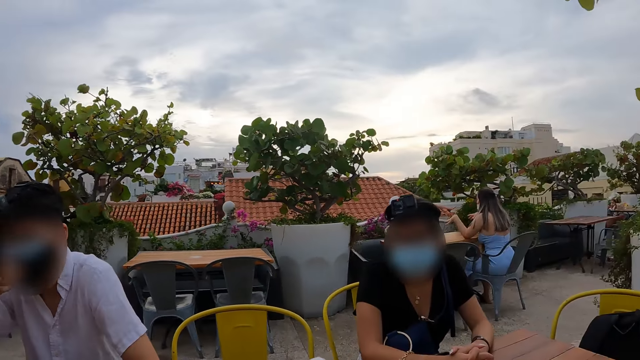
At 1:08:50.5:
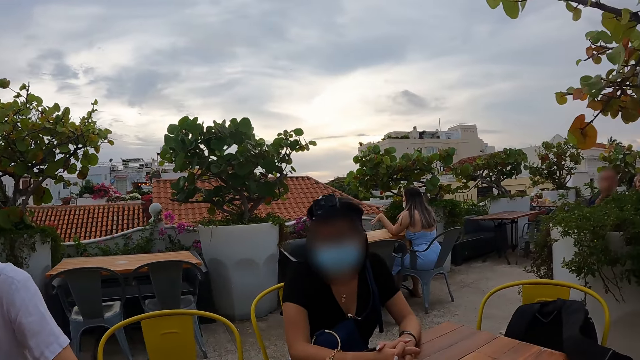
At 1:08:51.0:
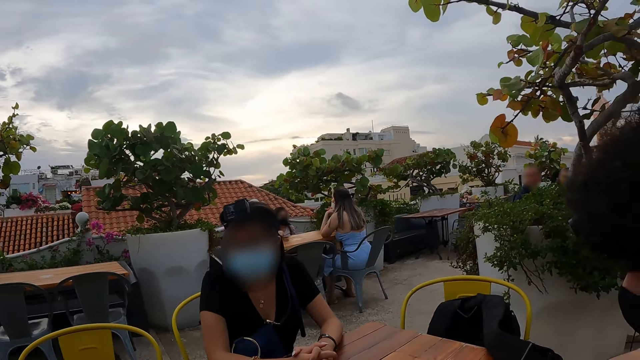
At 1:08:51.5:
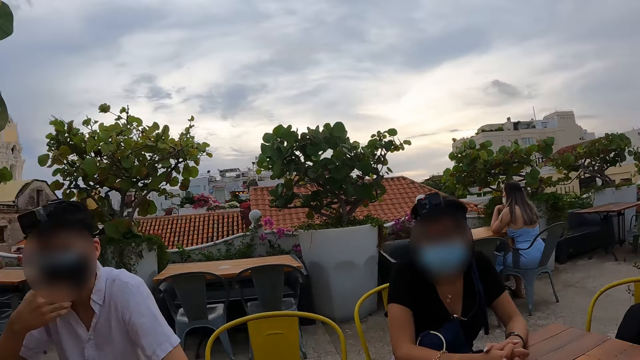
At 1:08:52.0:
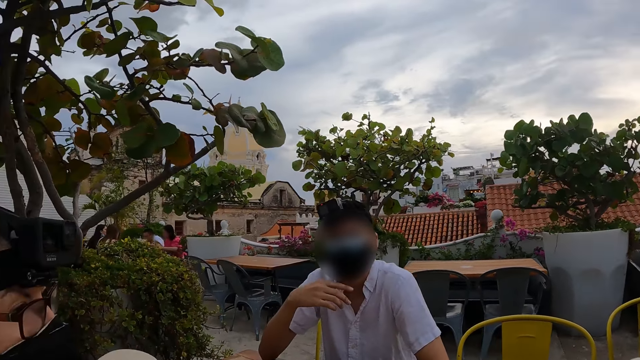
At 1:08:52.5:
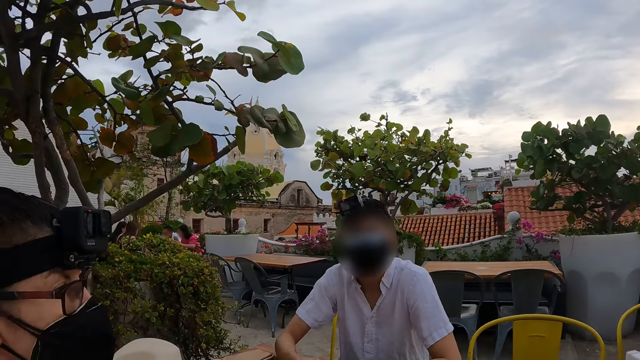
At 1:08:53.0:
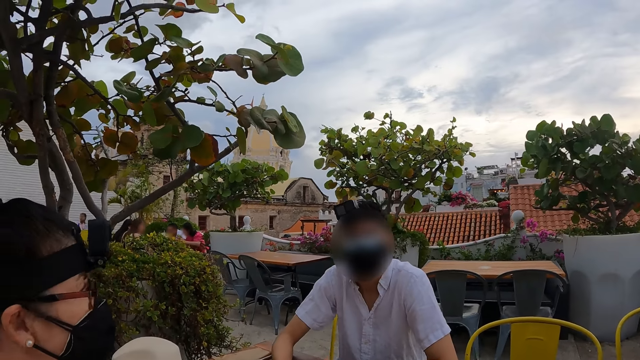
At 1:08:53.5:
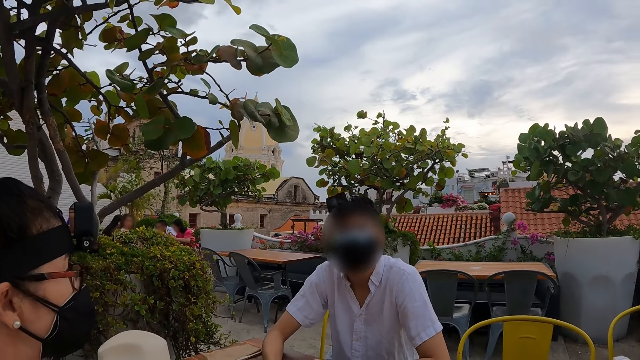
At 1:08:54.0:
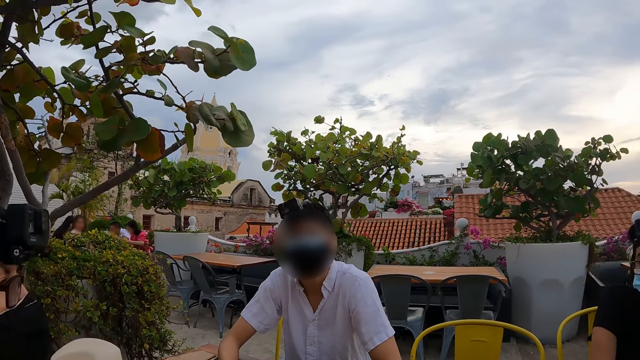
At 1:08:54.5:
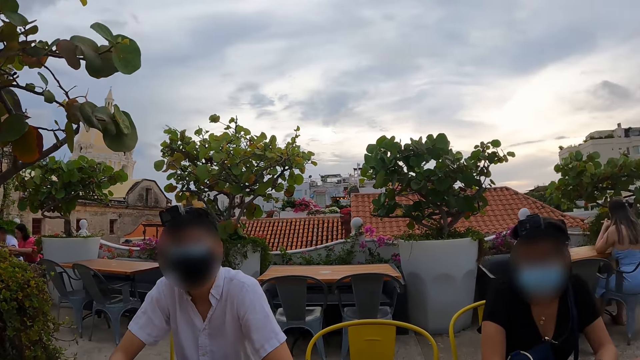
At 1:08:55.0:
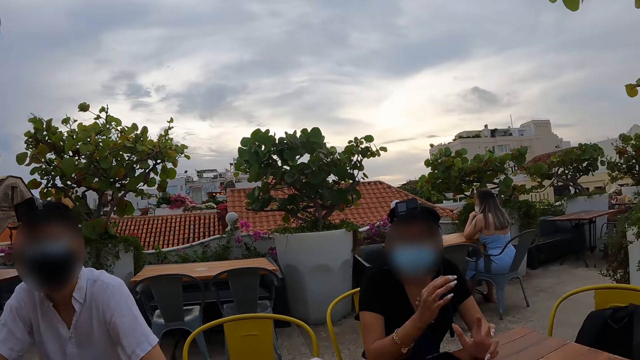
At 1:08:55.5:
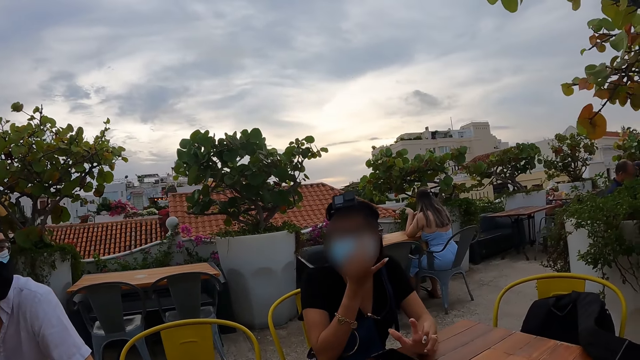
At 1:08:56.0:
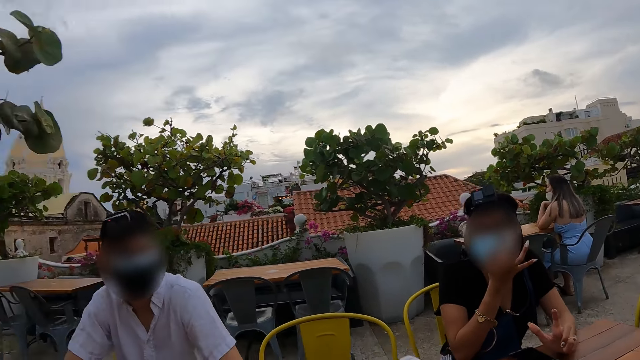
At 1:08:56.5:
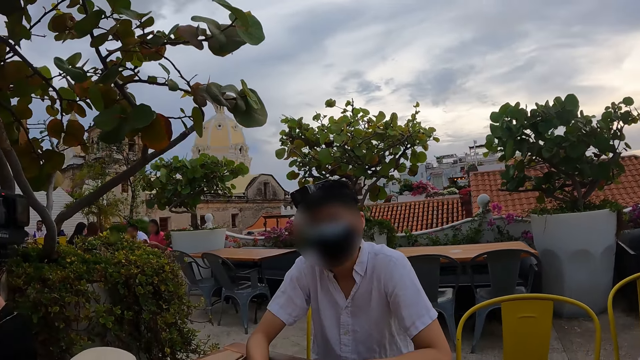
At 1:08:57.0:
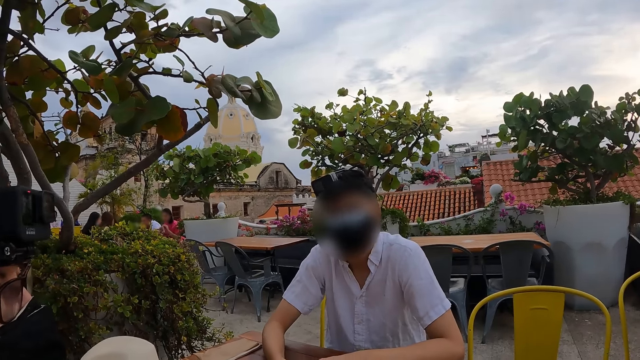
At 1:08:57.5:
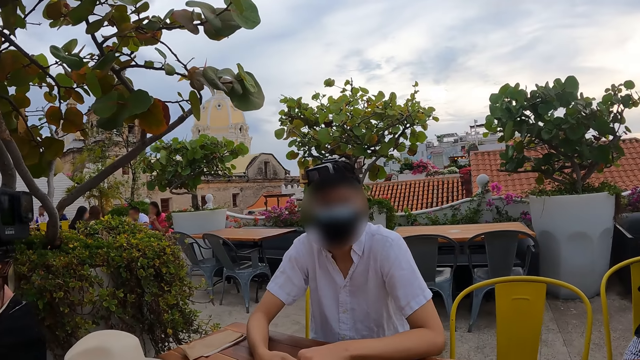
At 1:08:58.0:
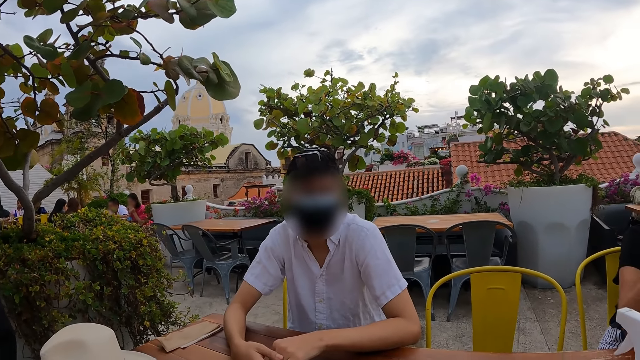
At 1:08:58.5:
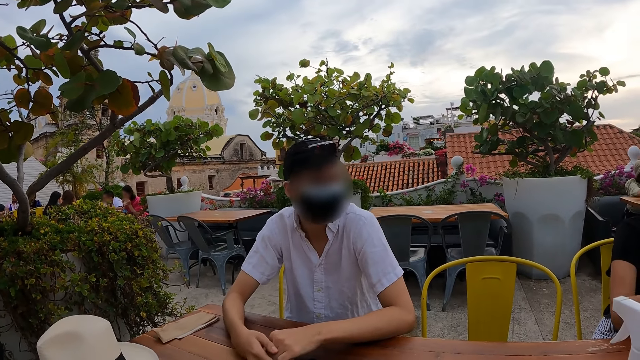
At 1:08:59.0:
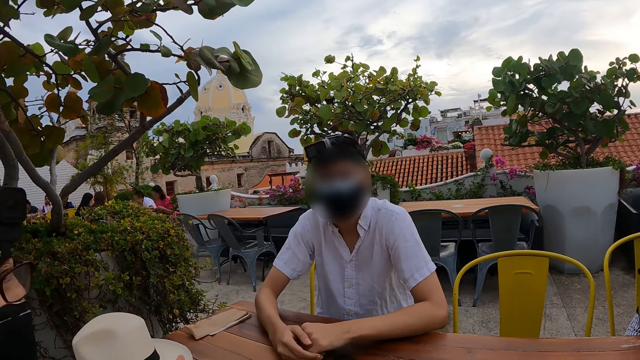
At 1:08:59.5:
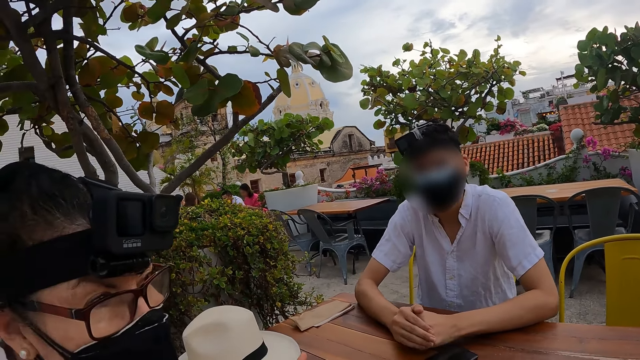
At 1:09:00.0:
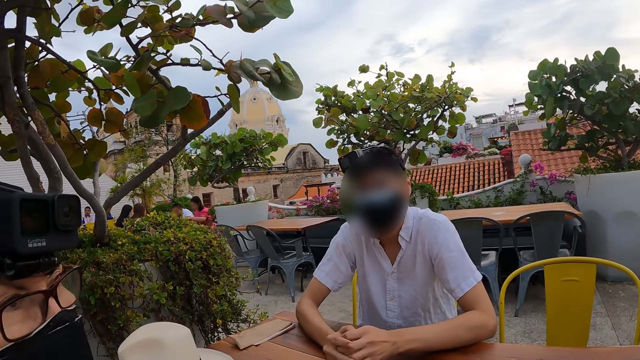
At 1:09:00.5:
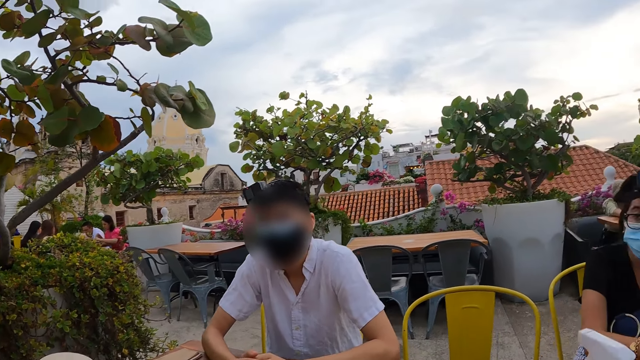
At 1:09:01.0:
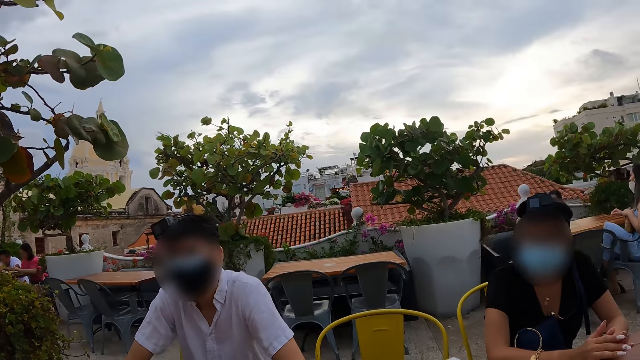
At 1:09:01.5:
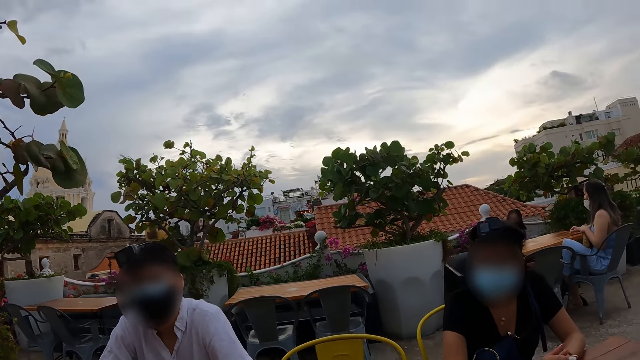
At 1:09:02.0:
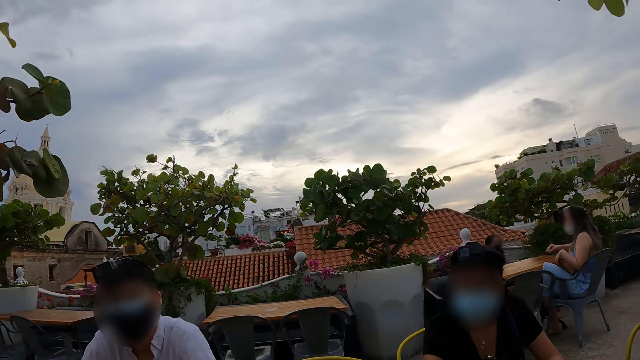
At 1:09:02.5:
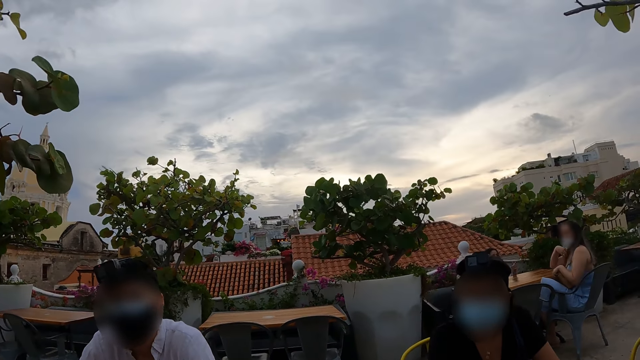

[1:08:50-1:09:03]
The camera wearer looks around the restaurant. They look around. They look at a person, another person and a third person. A man shakes his head. A woman adjusts a mask with the right hand. The camera wearer looks around. The man interacts with another woman.

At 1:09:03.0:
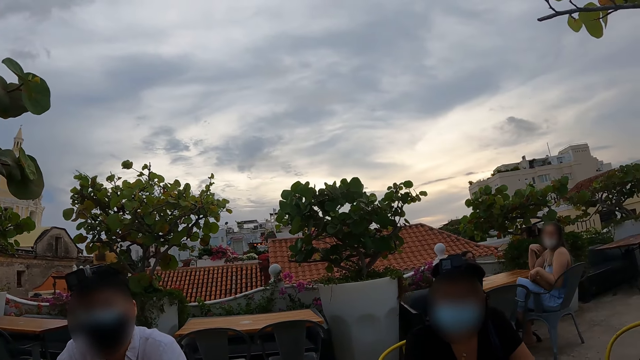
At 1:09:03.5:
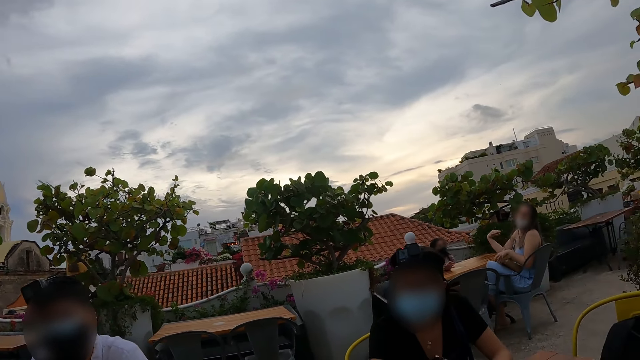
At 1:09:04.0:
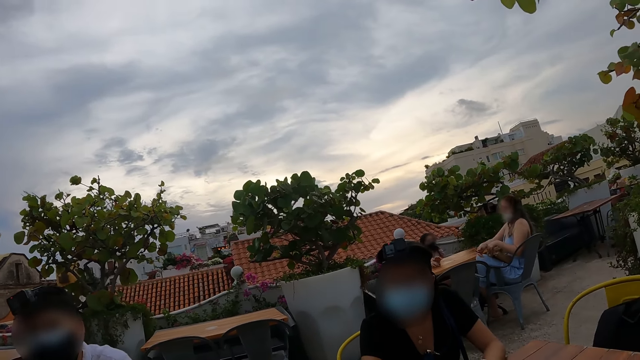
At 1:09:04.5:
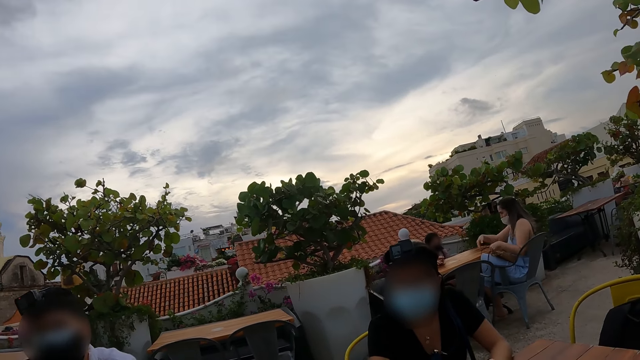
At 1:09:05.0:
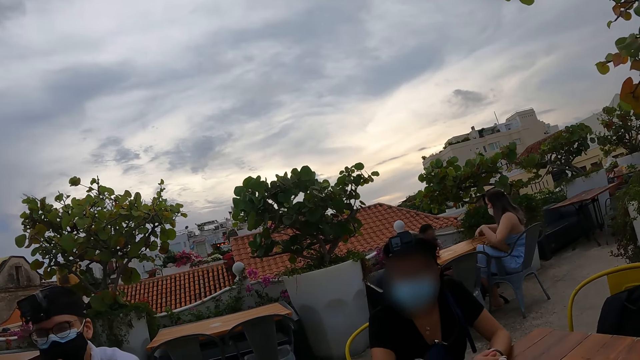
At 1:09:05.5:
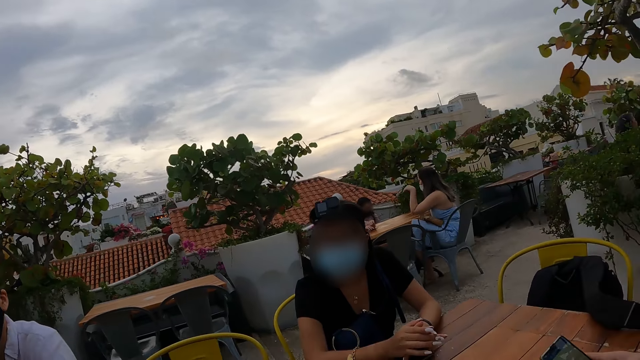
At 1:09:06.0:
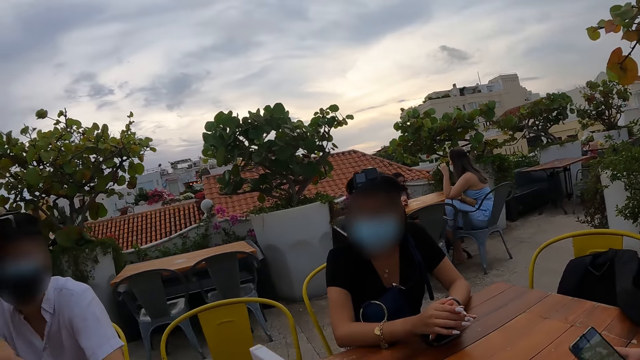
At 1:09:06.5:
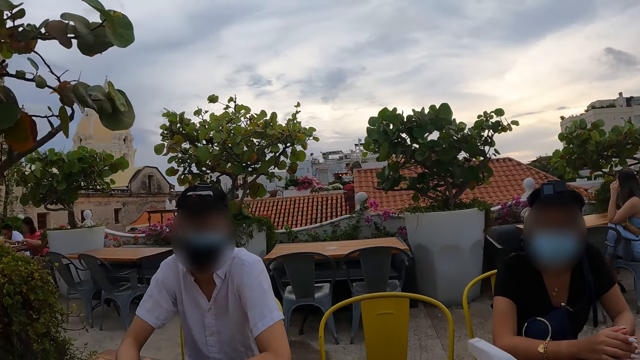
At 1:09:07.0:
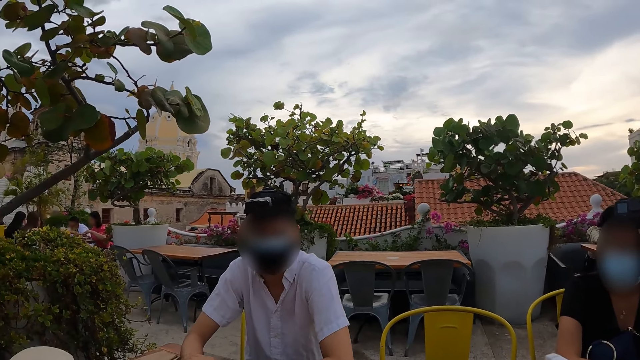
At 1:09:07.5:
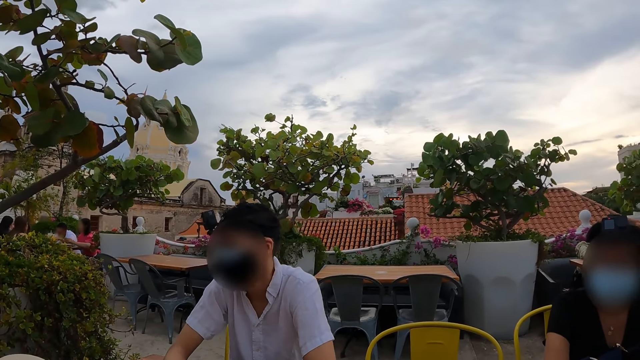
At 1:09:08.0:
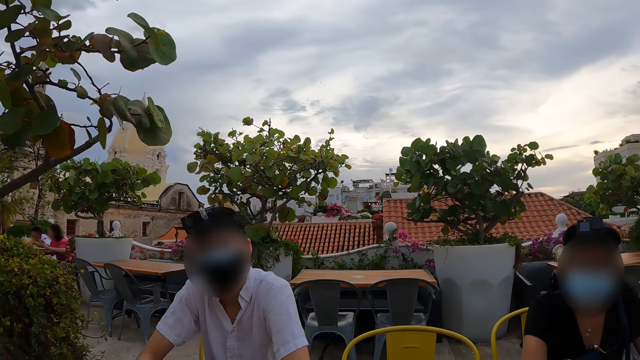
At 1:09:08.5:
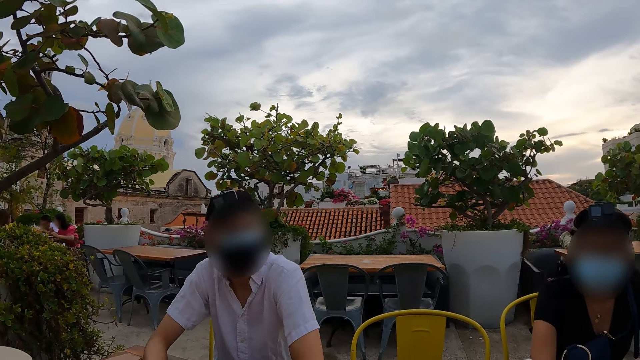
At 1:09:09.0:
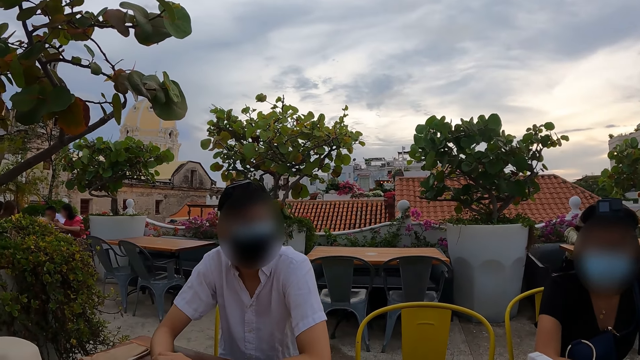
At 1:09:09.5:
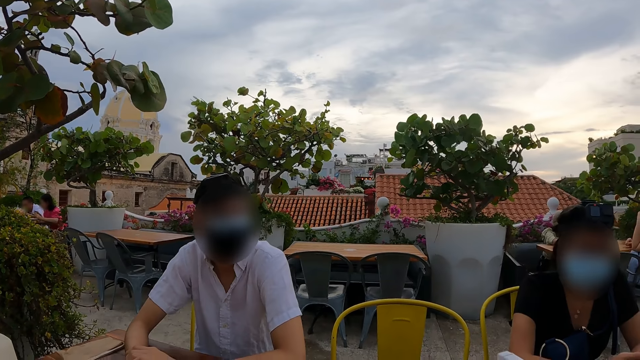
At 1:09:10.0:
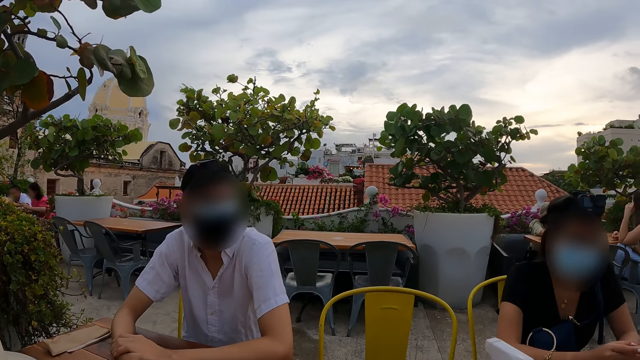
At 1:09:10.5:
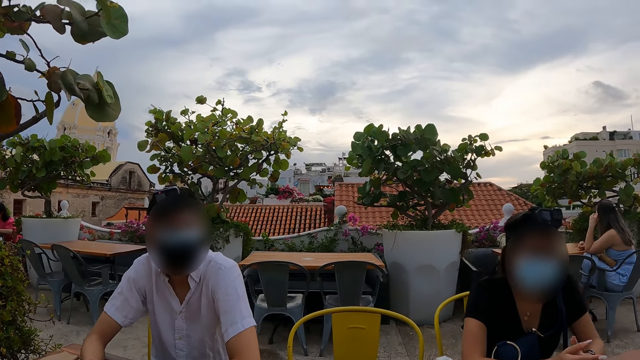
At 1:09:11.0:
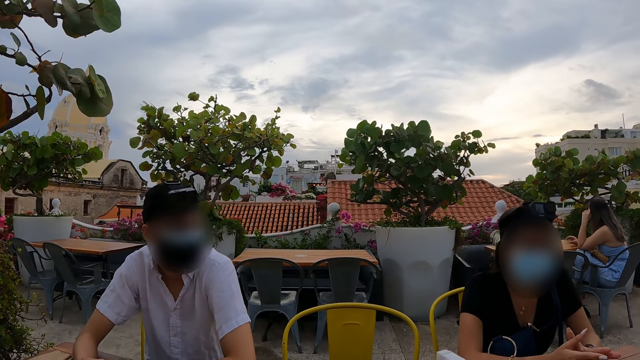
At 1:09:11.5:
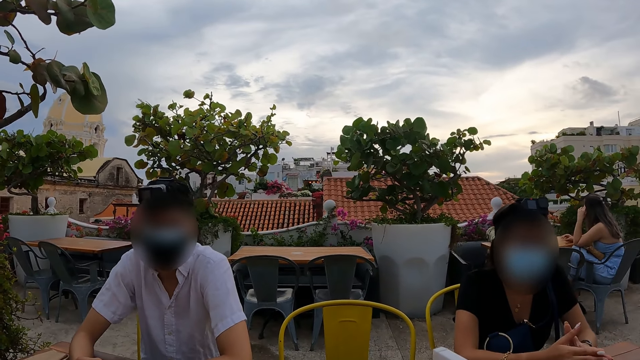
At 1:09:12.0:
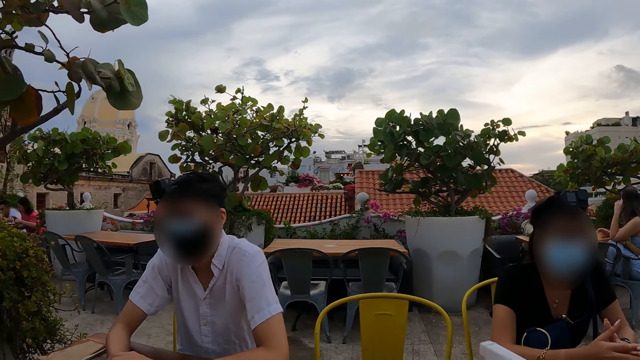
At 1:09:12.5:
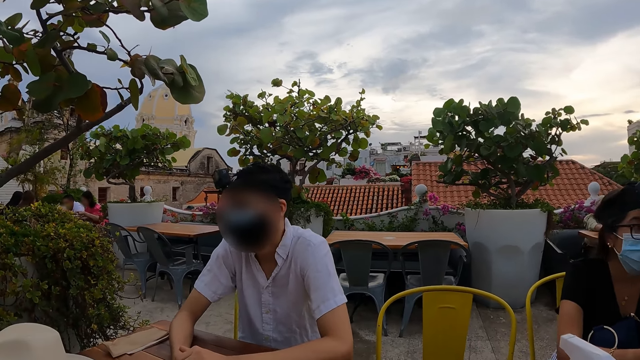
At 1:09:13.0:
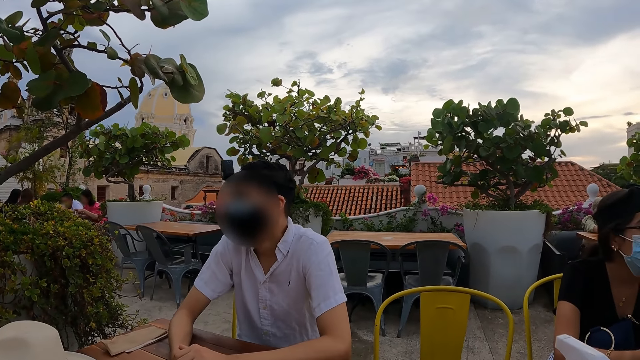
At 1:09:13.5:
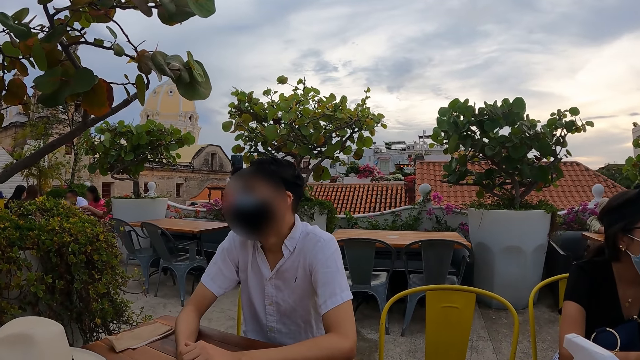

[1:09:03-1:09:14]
A man interacts with the camera wearer.
